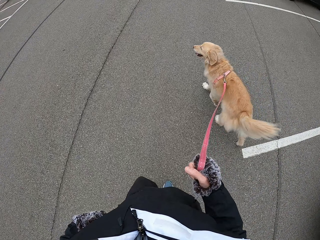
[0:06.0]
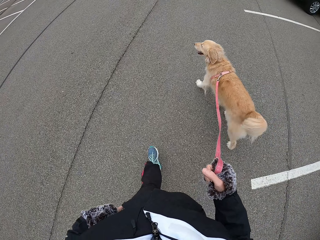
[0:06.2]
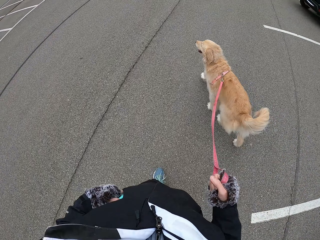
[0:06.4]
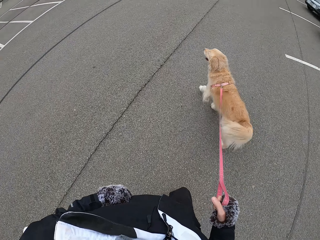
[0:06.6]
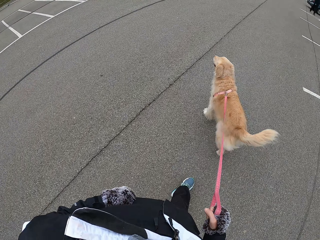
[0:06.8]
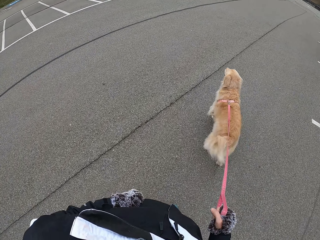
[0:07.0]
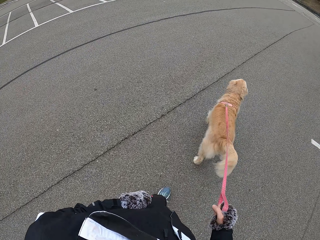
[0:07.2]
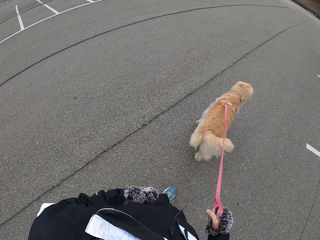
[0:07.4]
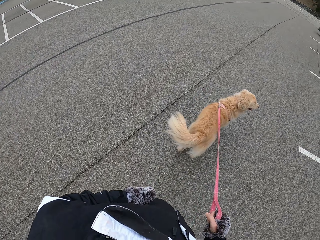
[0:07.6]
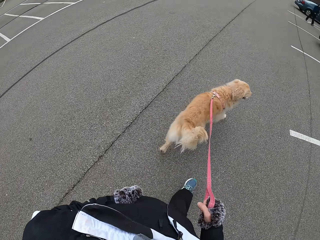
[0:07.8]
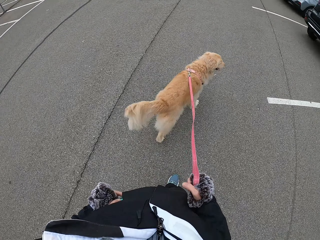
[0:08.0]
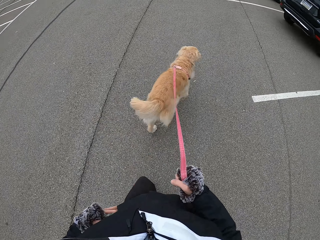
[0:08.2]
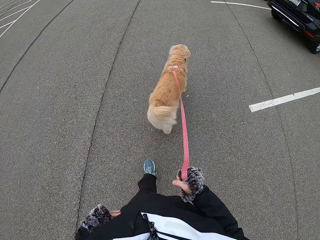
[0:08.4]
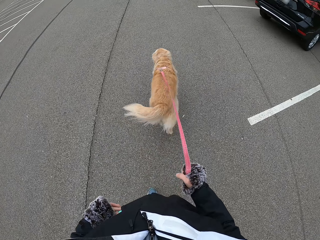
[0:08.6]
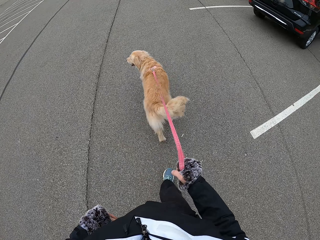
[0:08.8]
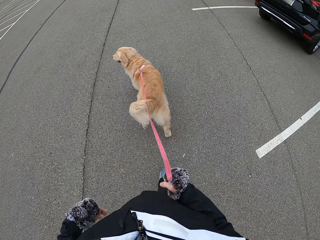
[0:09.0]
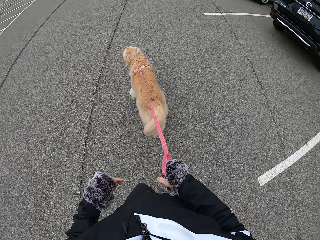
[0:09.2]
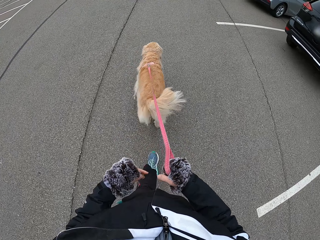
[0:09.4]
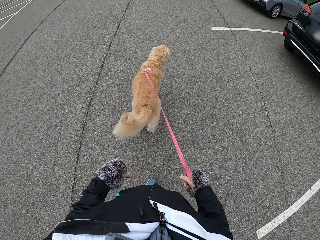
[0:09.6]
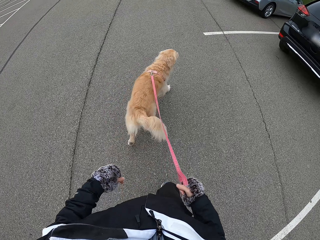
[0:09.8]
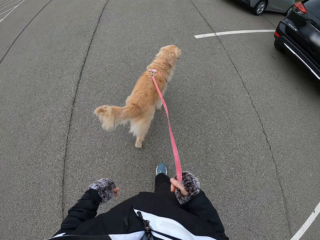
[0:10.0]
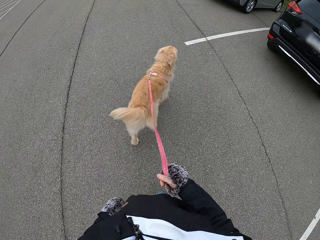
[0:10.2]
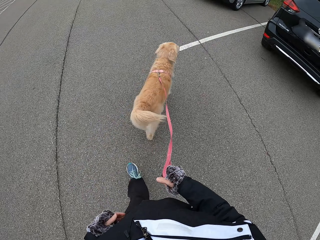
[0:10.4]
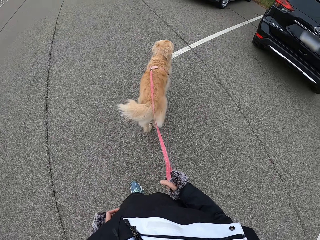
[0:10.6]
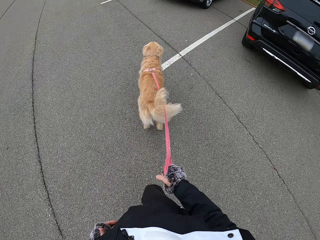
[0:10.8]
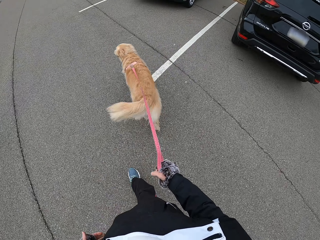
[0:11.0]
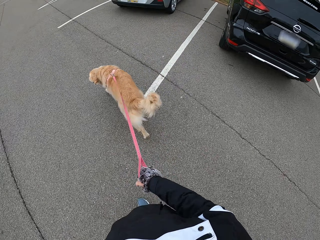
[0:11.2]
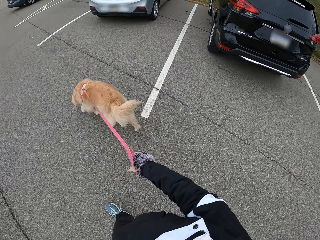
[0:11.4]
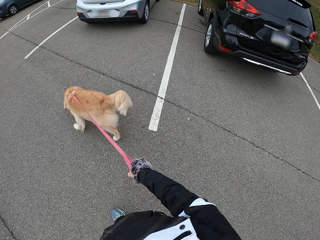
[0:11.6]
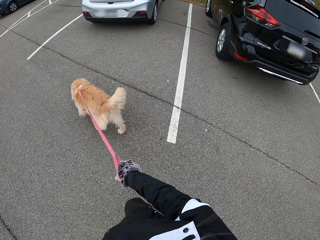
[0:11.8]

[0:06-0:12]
The camera wearer walks with his dog on the road. He puts the phone on the pocket.

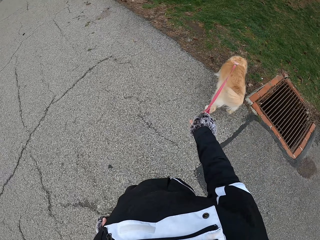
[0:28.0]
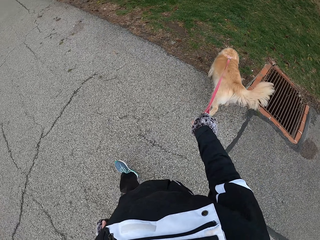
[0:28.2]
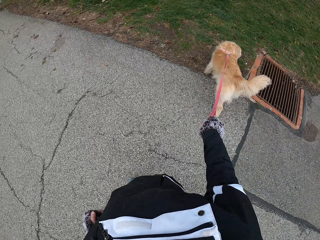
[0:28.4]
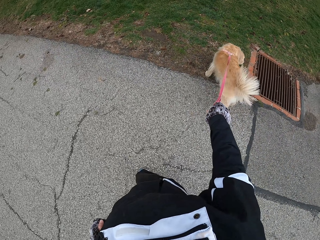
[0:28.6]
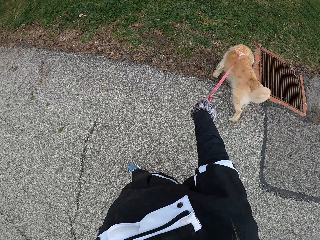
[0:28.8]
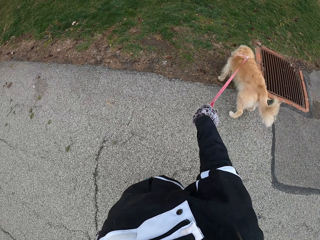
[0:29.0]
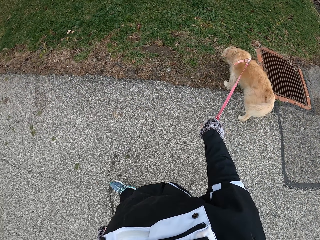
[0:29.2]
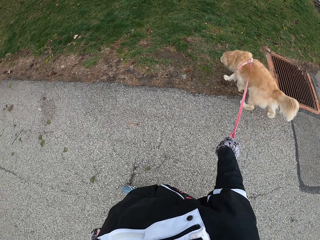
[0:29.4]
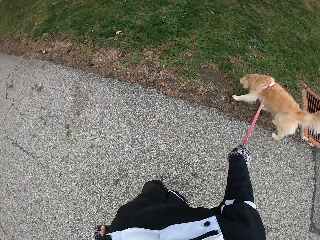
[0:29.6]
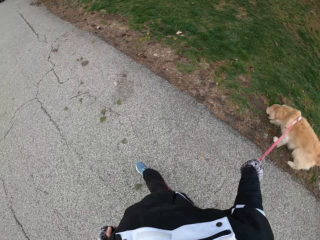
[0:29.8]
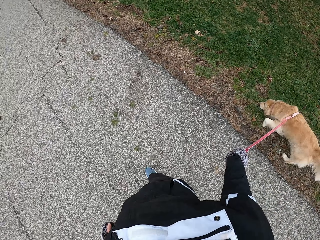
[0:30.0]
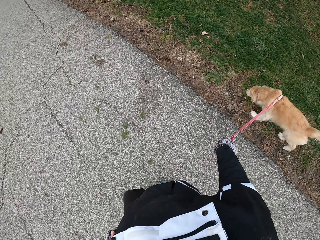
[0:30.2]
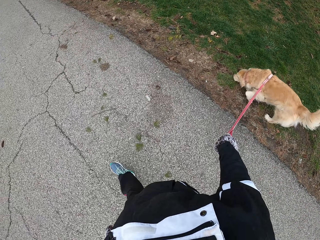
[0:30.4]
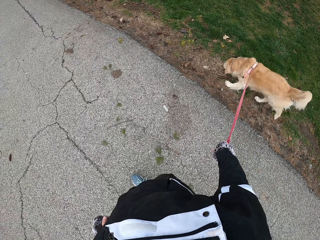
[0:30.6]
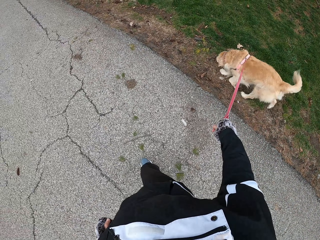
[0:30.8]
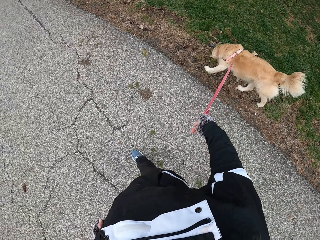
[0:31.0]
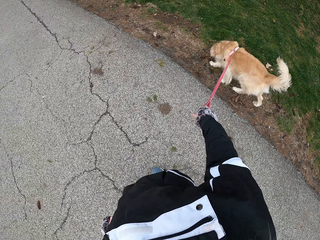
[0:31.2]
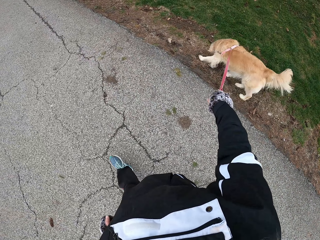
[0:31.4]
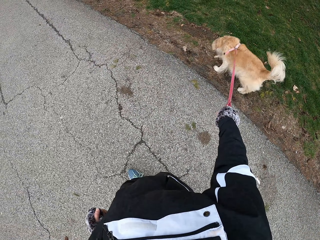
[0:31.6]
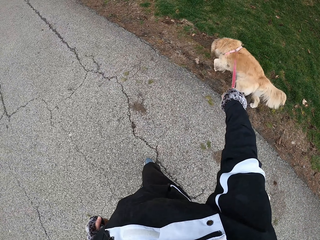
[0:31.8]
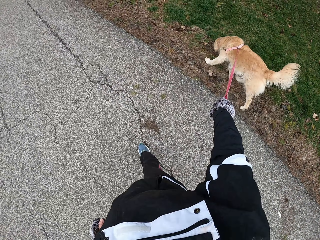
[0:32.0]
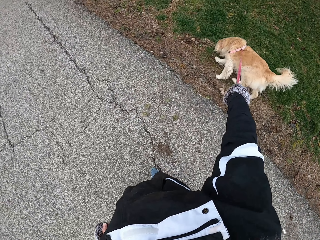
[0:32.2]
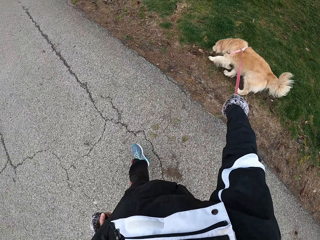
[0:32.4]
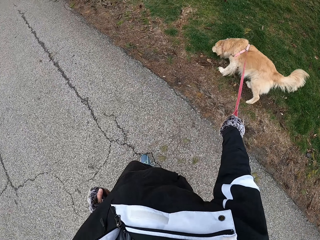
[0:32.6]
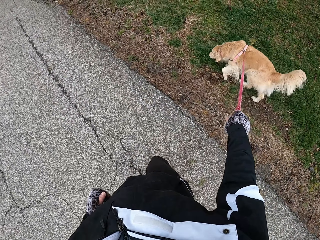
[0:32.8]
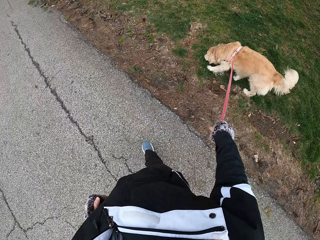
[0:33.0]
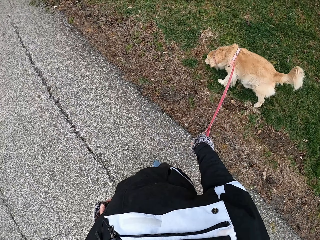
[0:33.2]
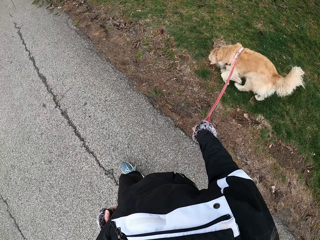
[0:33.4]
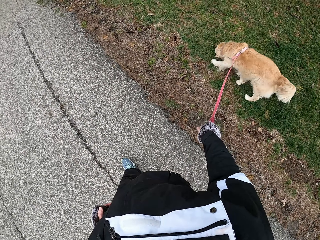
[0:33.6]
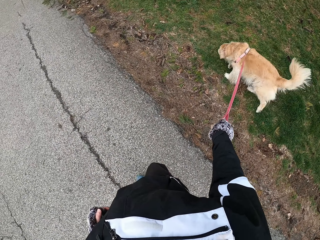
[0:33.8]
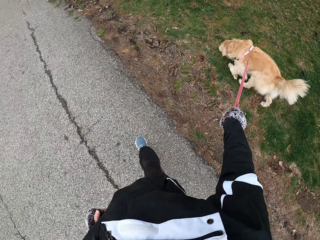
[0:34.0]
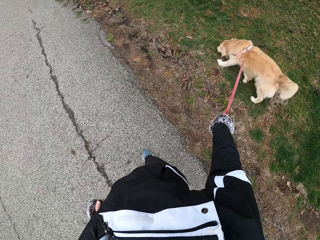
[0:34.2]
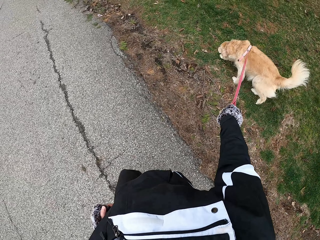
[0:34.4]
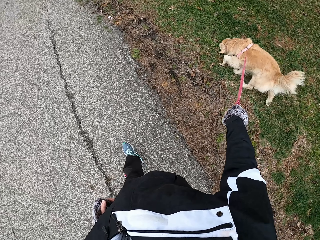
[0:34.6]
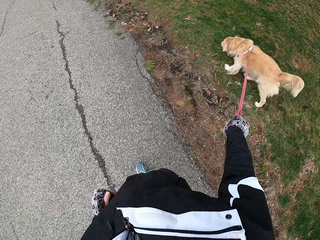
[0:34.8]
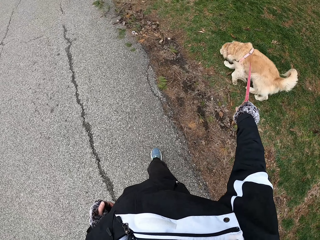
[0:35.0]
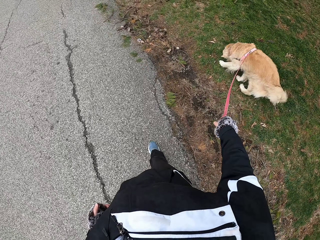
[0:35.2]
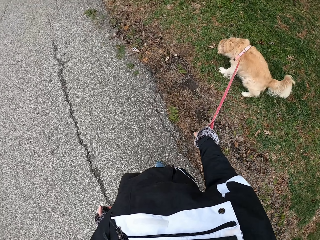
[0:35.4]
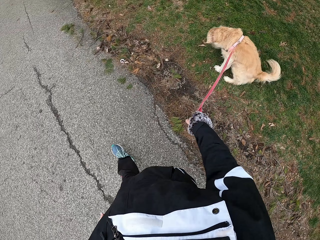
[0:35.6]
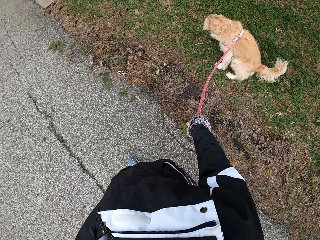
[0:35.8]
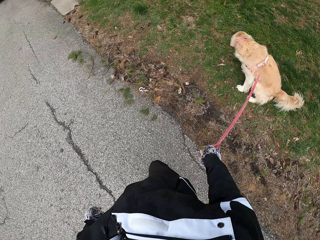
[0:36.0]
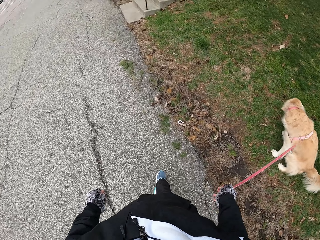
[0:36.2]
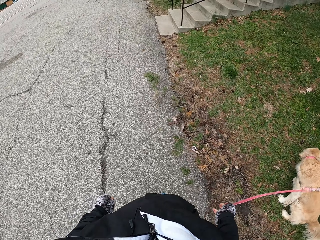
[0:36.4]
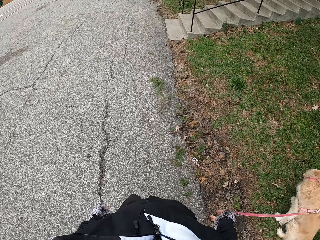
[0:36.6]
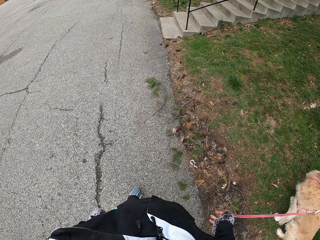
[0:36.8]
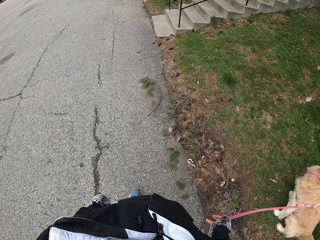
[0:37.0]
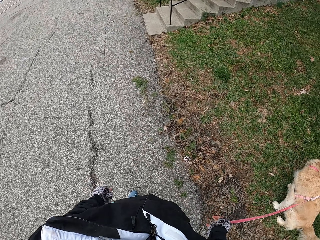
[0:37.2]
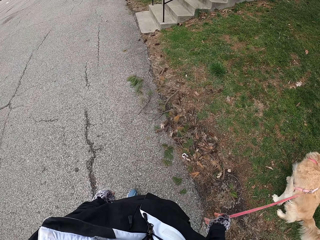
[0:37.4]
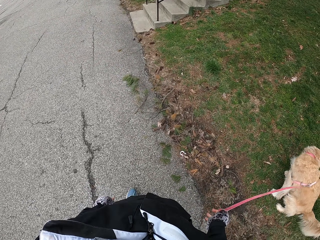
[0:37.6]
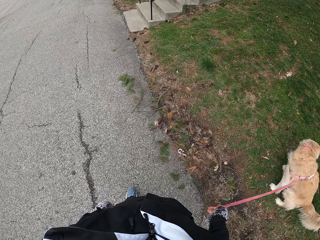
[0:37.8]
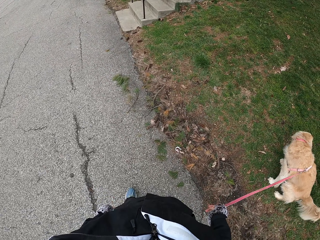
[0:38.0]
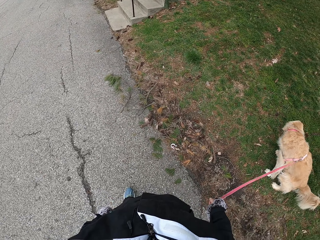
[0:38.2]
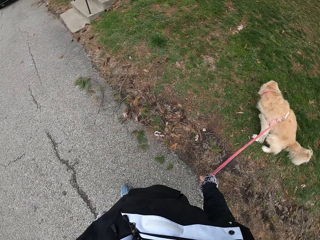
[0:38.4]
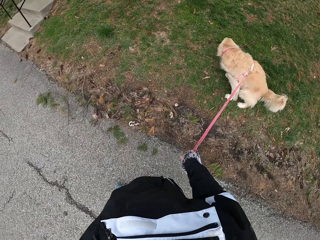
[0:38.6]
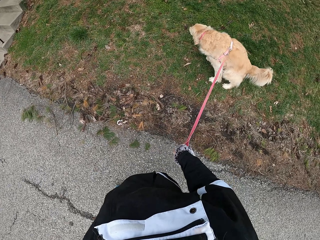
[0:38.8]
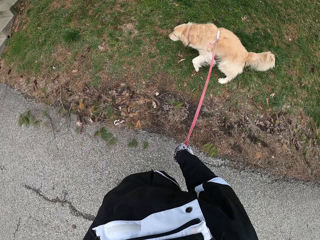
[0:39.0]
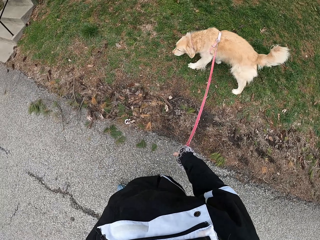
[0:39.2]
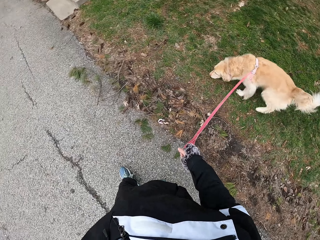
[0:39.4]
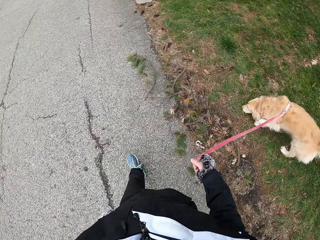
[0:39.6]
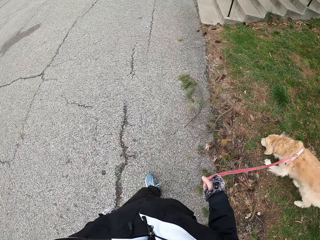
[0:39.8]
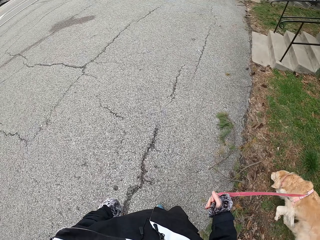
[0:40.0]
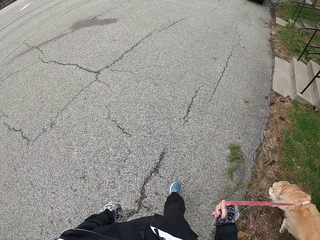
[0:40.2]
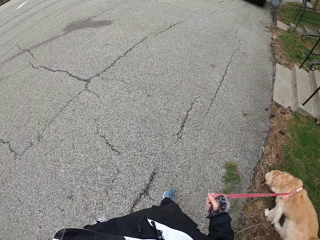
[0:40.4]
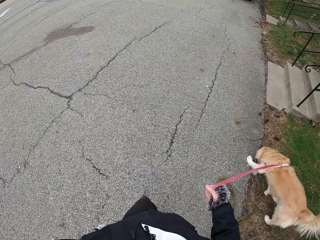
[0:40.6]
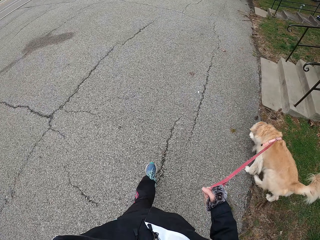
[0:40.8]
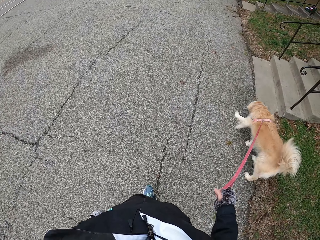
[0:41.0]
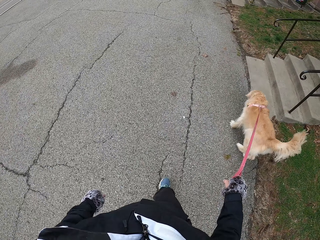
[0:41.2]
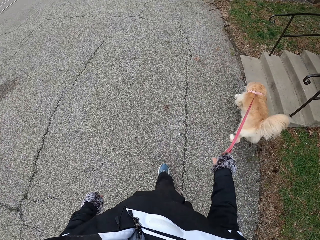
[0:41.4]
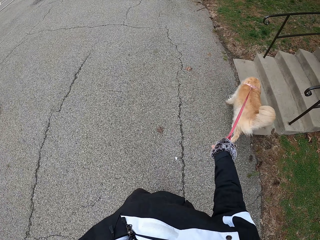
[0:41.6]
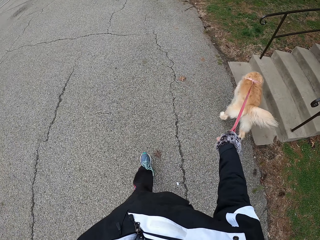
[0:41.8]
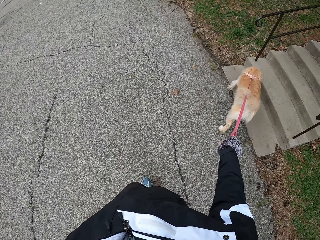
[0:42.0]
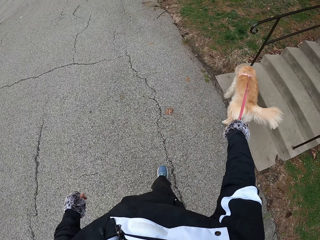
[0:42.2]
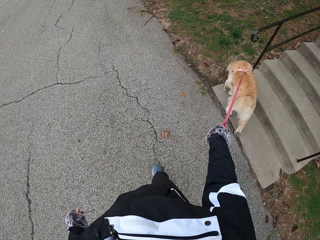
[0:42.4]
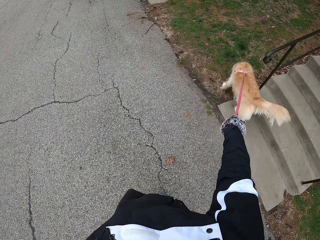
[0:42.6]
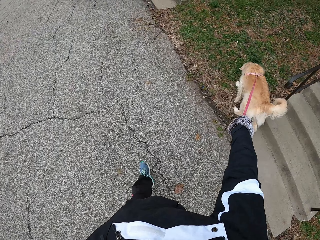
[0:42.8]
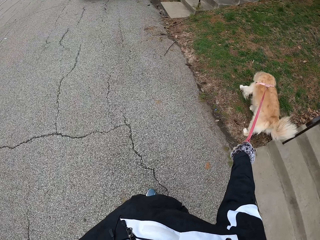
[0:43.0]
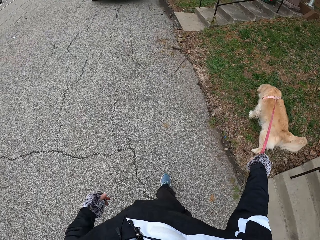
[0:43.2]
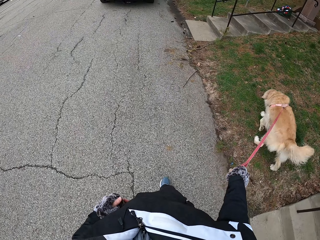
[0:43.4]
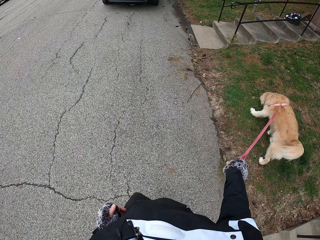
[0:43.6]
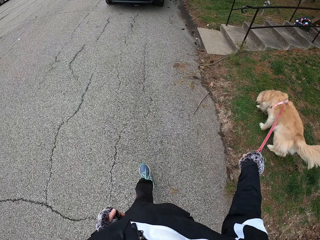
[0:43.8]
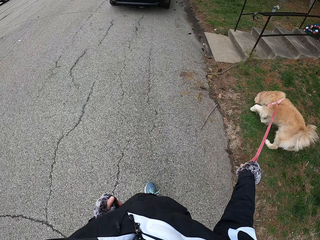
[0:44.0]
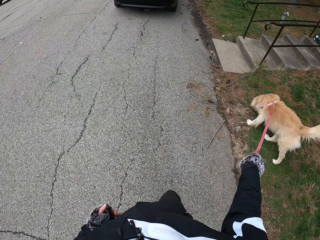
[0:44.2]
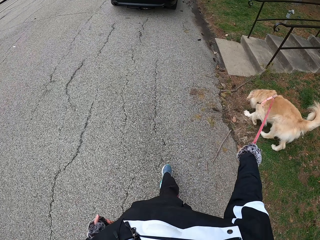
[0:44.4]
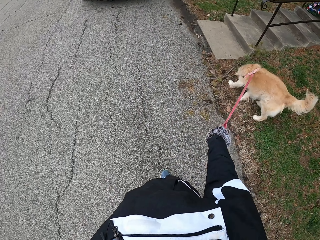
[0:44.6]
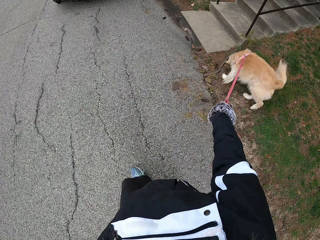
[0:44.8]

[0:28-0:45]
The camera wearer walks with his dog on the pathway. He stops on the pathway to let the dog ease itself. He walks with his dog on the pathway.
